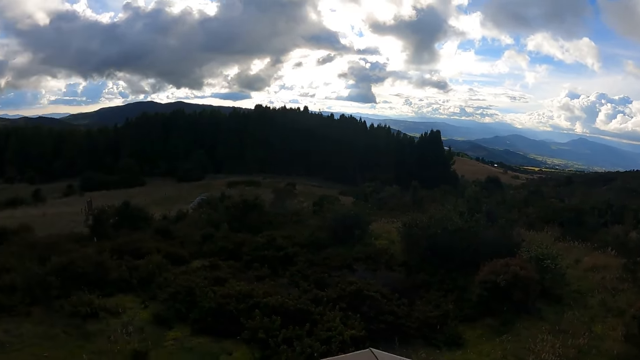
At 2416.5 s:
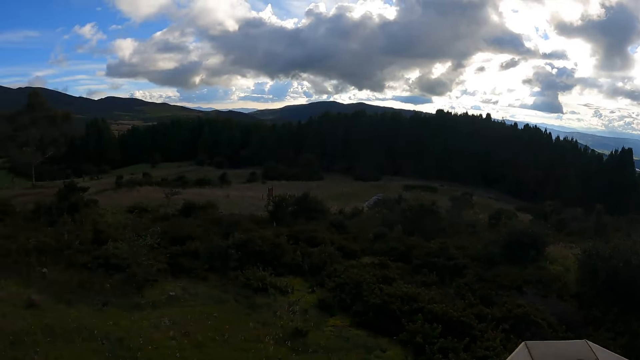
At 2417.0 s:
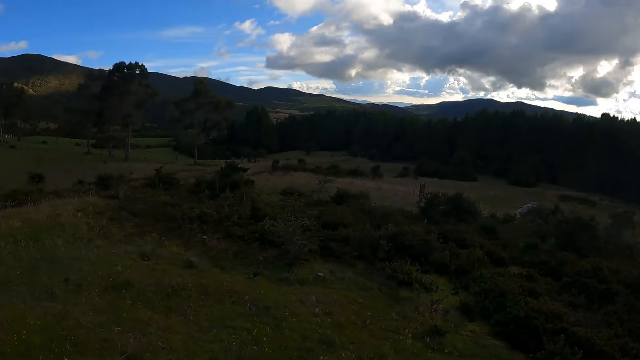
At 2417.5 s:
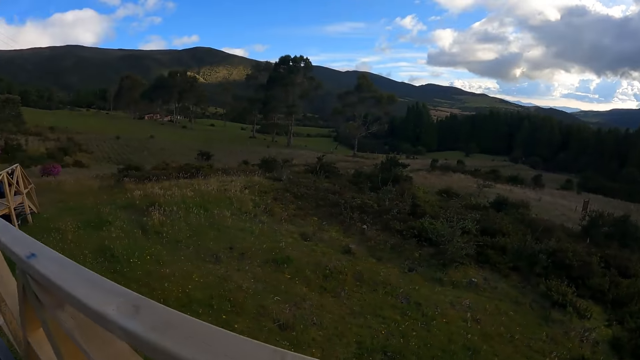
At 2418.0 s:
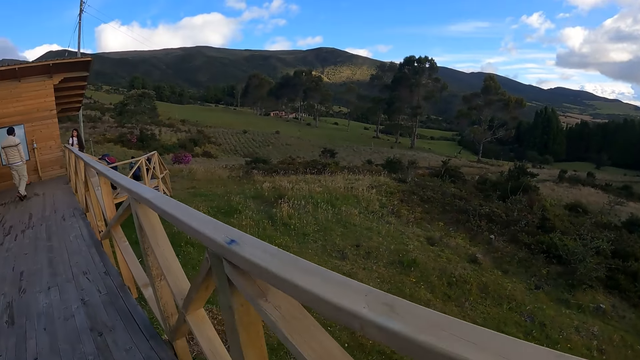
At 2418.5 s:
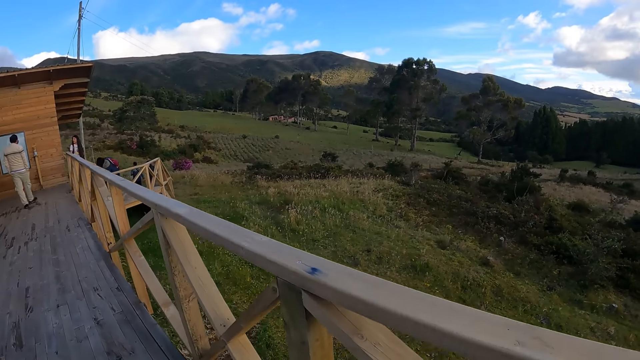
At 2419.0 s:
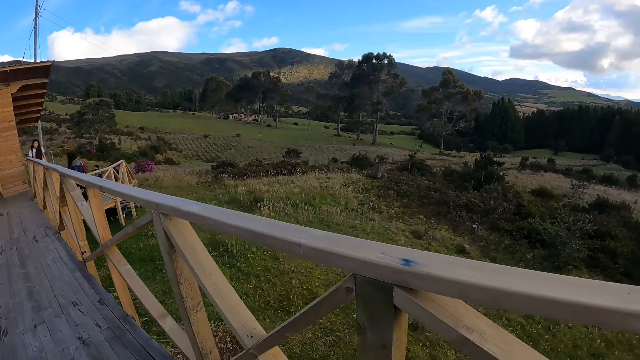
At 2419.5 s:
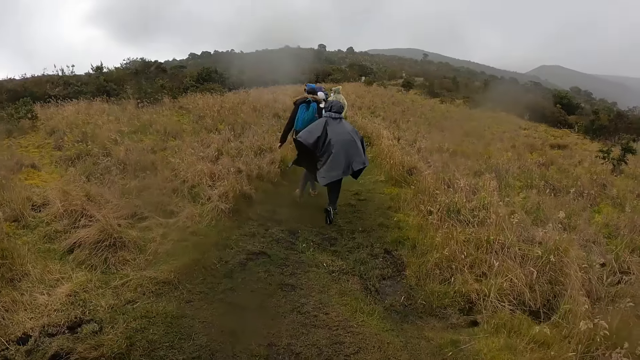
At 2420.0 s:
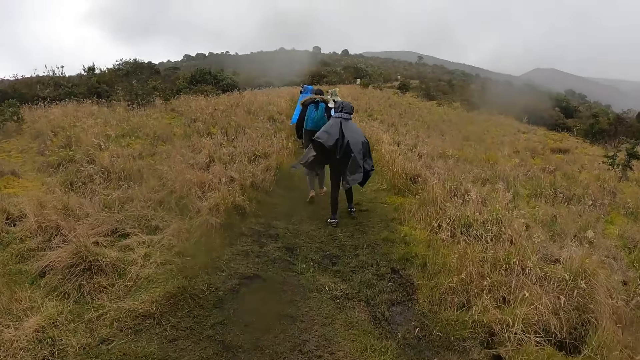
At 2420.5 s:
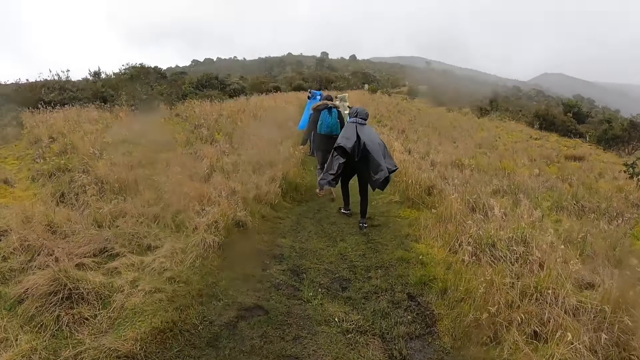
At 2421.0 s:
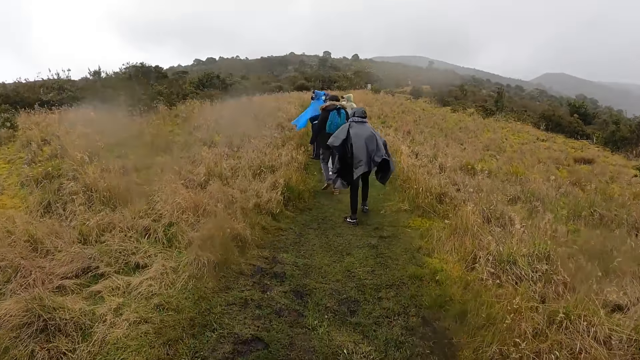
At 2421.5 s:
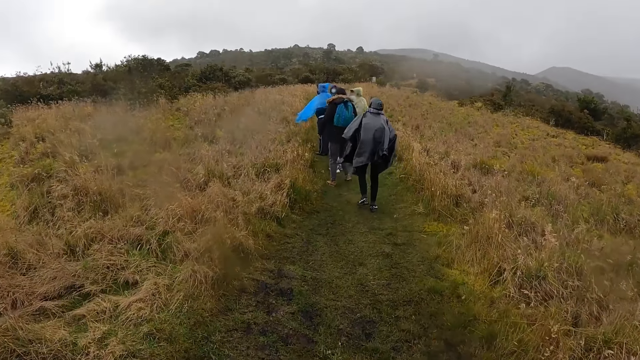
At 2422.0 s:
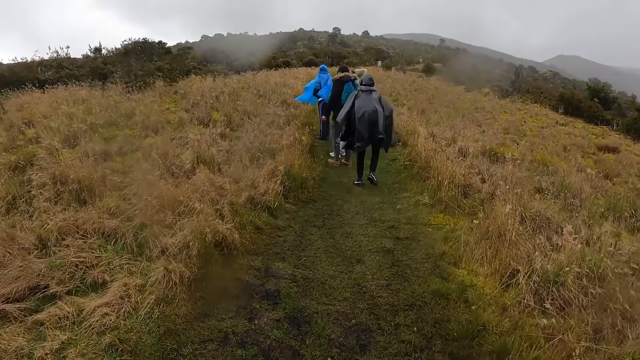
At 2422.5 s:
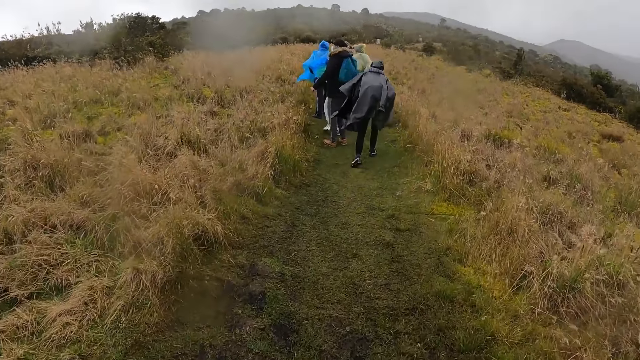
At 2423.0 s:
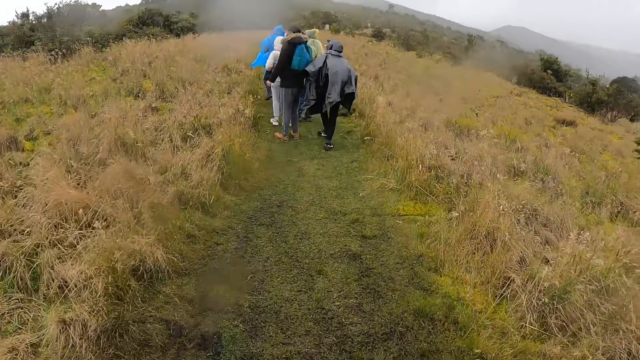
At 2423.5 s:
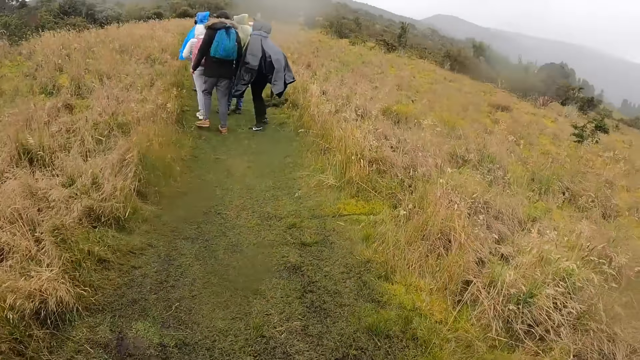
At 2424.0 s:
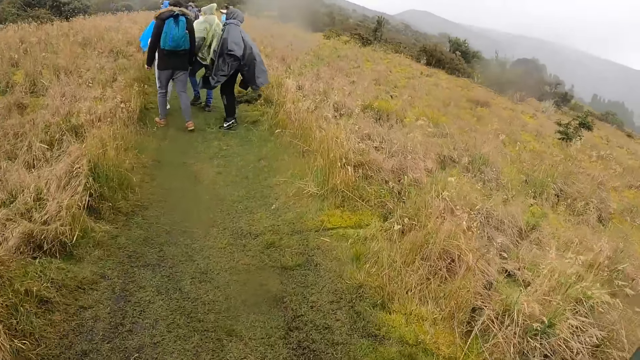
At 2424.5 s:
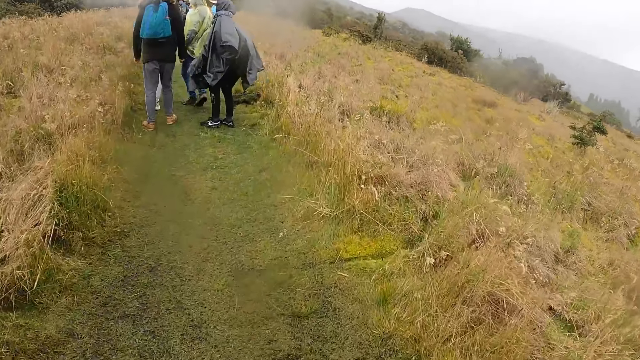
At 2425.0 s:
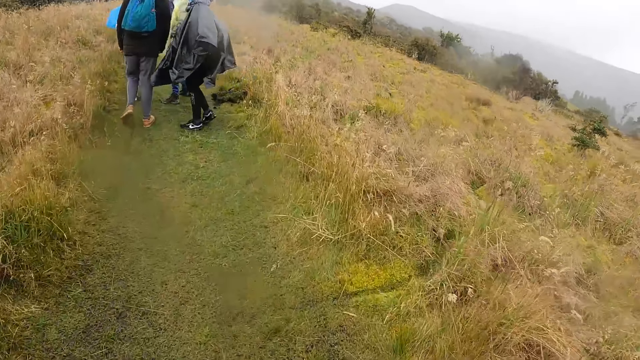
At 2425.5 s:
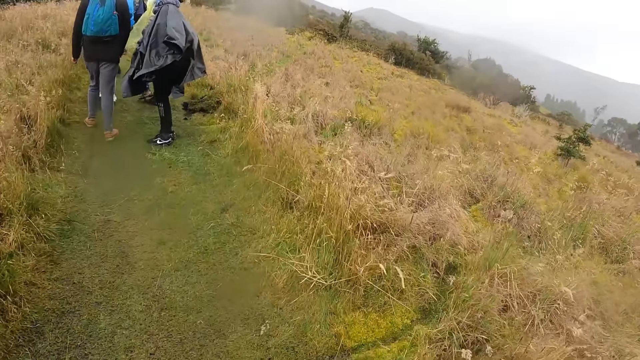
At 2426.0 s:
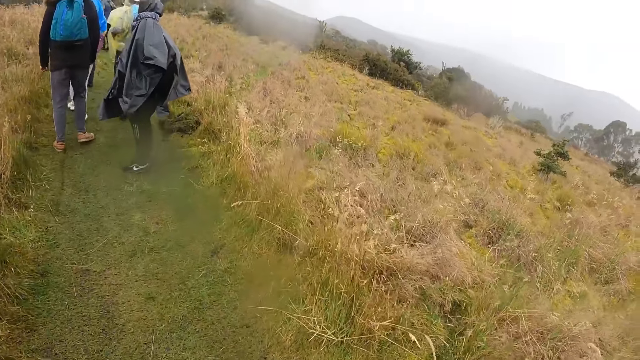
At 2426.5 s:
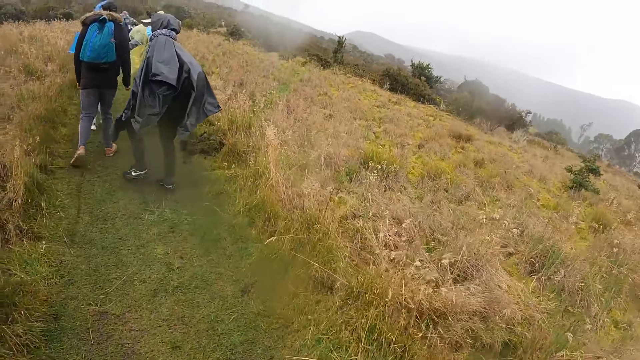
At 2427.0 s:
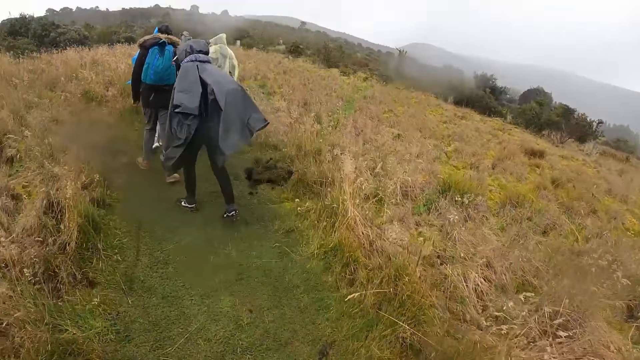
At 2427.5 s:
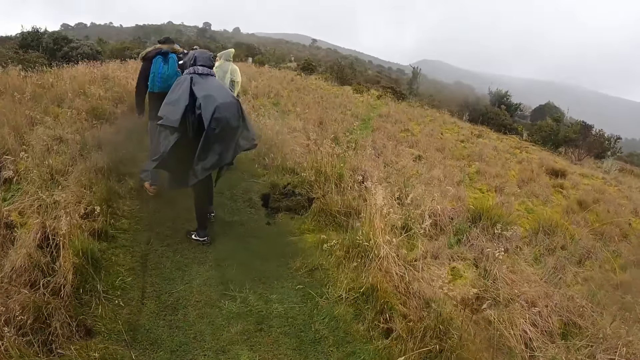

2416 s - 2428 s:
The camera wearer walks up a hill with a group of people. They walk on the pathway.

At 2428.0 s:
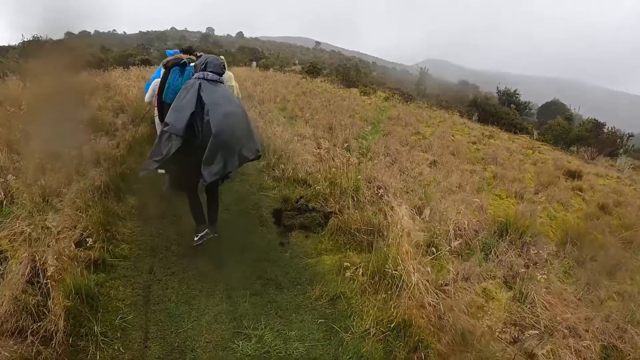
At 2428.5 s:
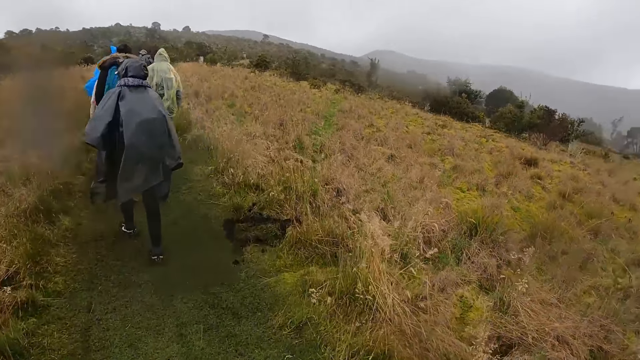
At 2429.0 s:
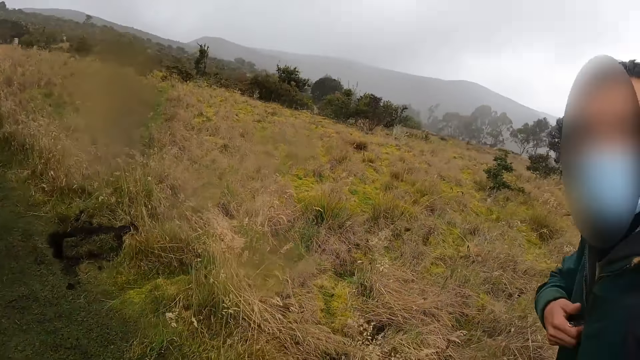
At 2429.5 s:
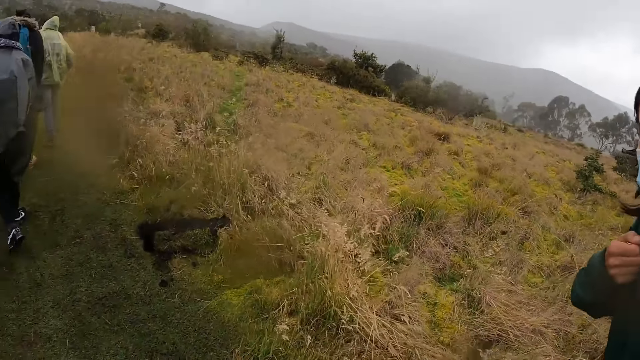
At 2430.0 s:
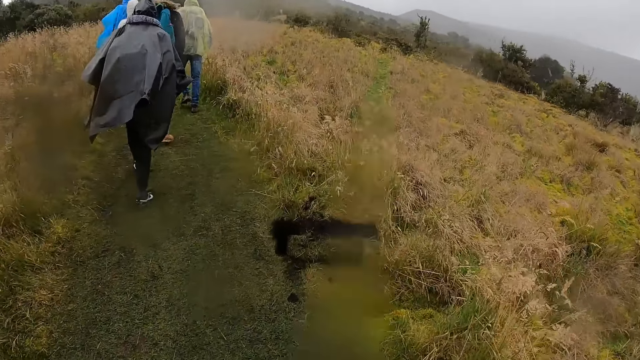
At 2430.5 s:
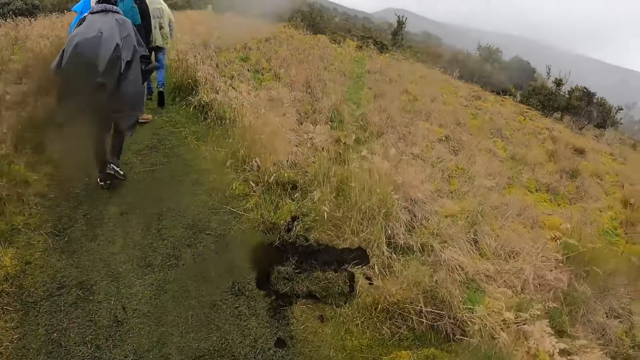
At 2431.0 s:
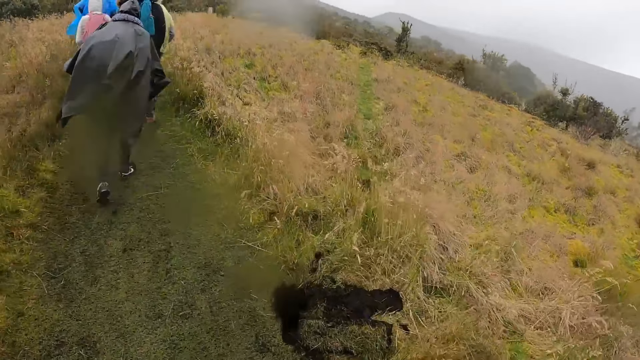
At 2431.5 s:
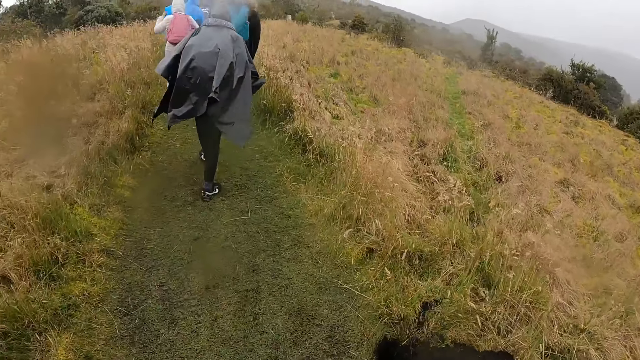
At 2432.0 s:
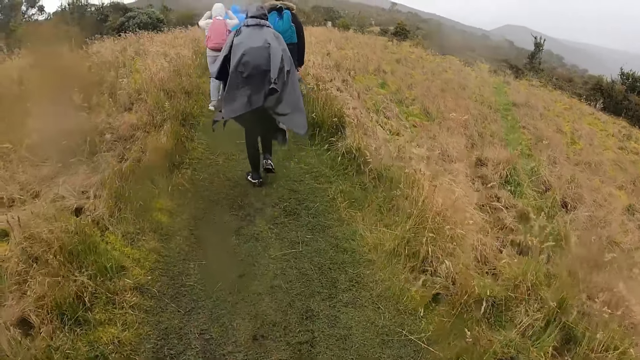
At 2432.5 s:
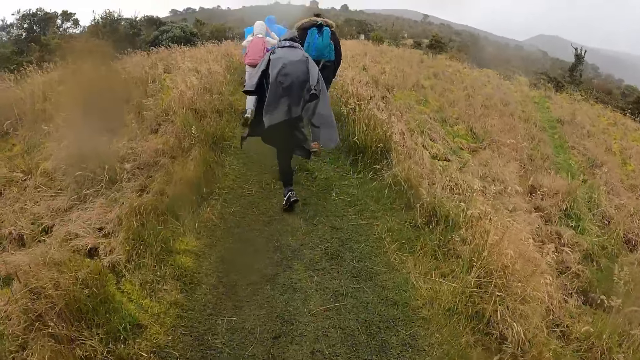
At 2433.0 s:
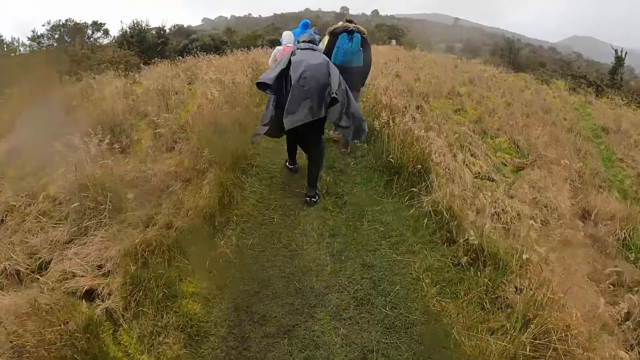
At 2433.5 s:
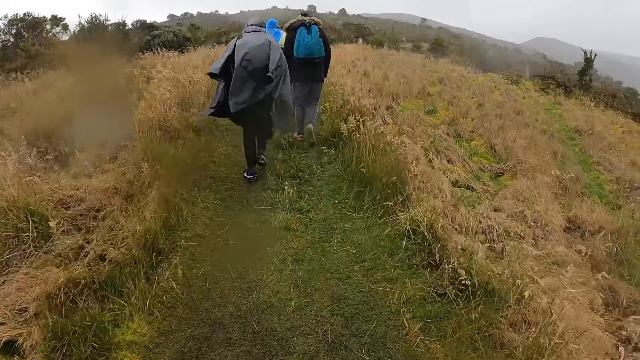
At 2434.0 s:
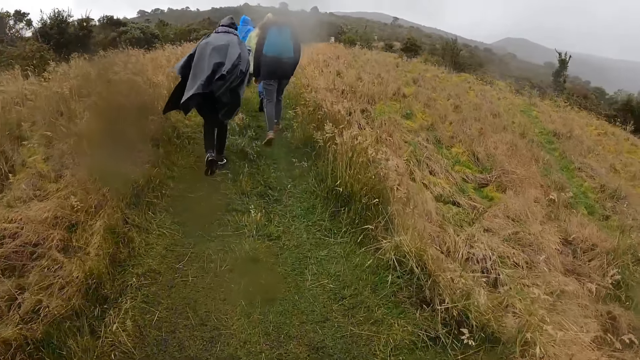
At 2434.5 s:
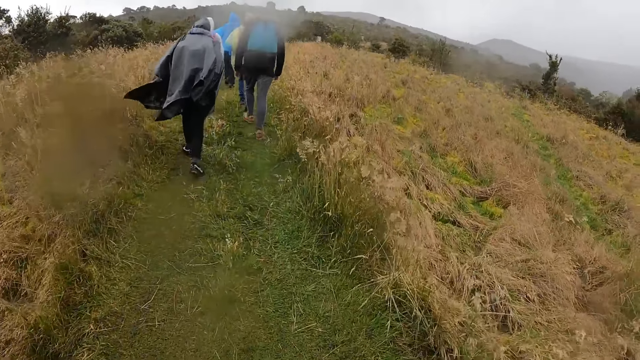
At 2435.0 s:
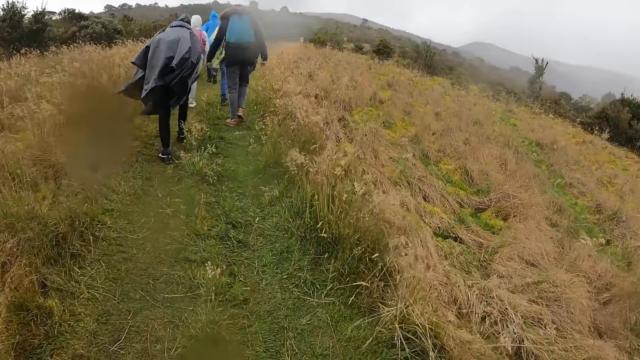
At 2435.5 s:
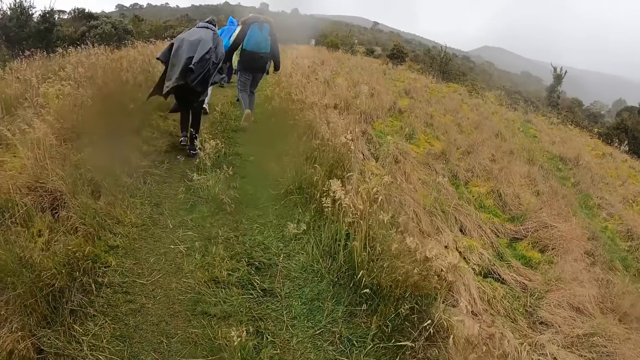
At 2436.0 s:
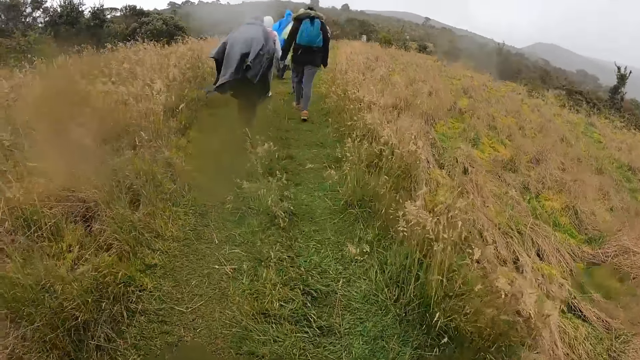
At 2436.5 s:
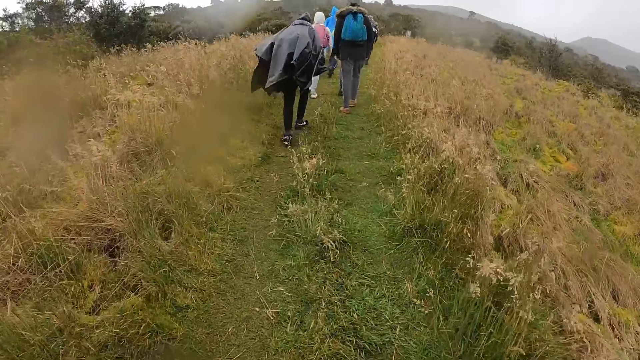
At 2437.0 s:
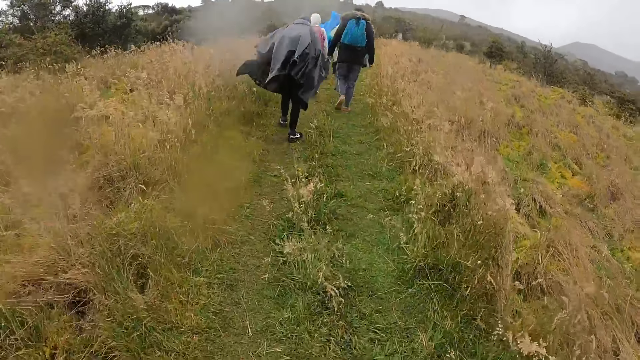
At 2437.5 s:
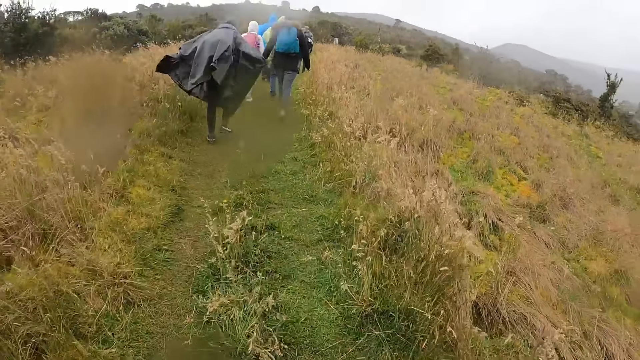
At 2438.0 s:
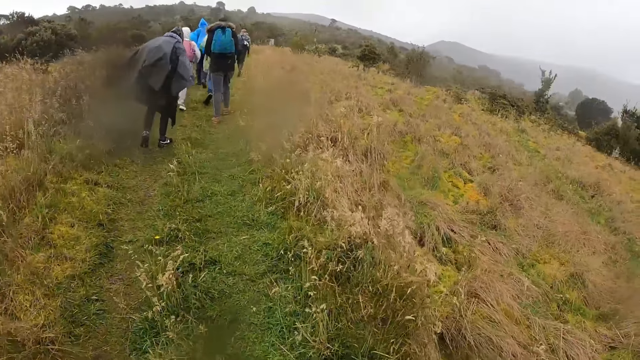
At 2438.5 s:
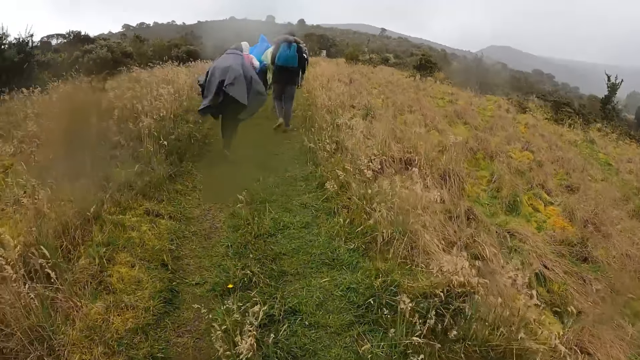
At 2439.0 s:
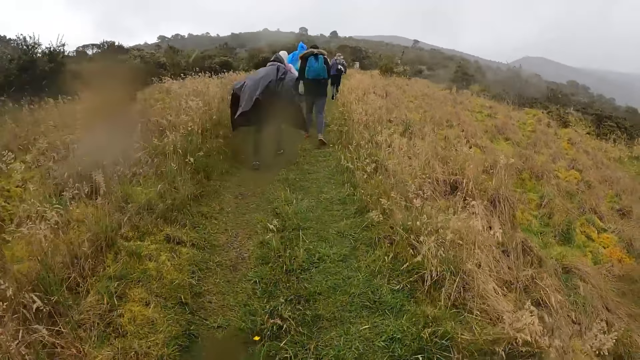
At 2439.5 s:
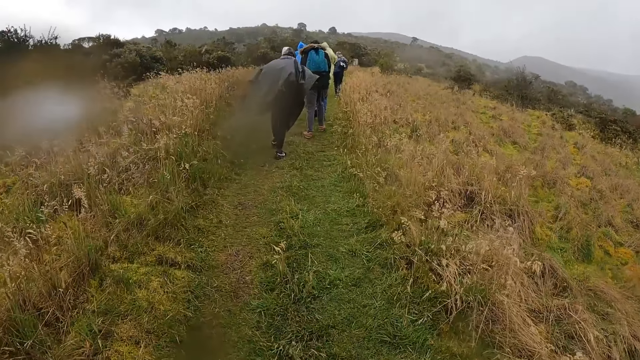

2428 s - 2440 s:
A man zips up his jacket with his right hand.
